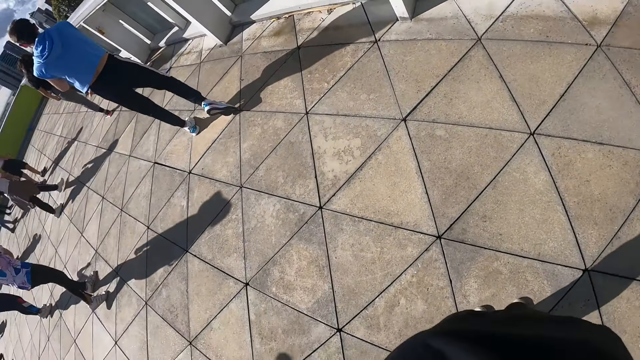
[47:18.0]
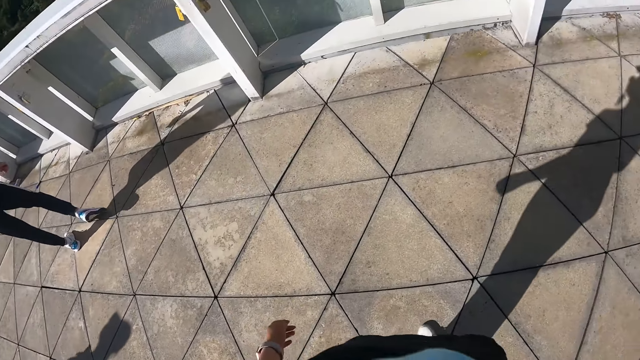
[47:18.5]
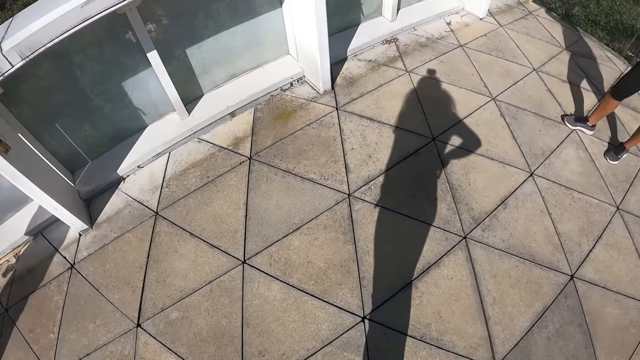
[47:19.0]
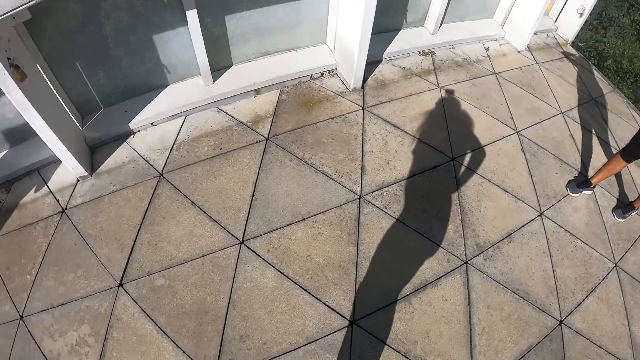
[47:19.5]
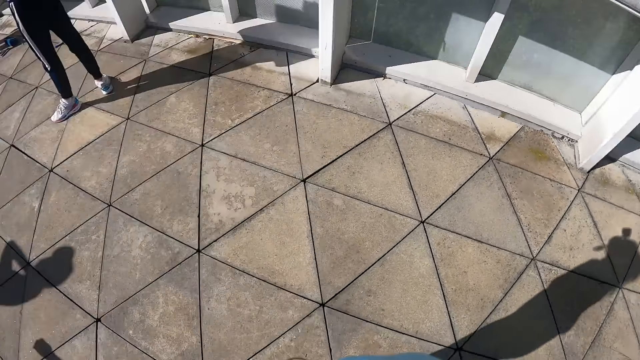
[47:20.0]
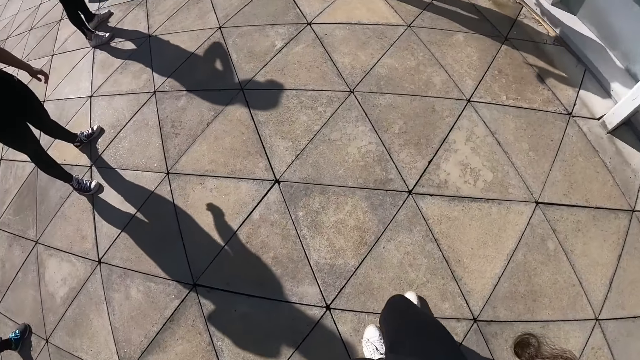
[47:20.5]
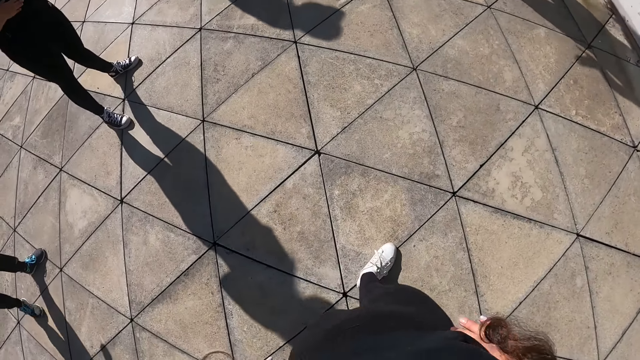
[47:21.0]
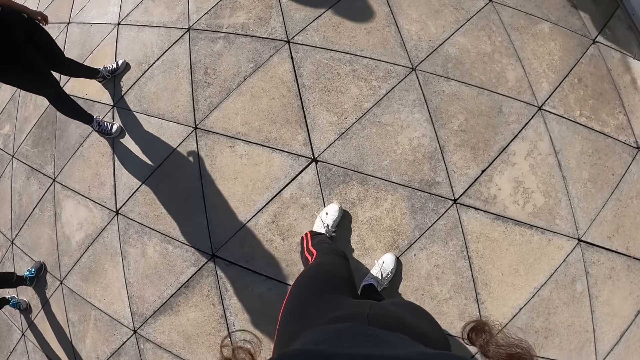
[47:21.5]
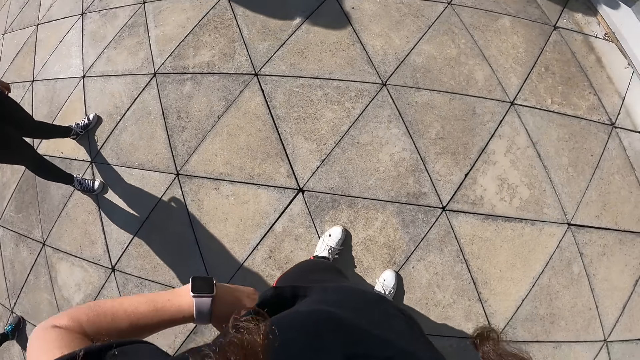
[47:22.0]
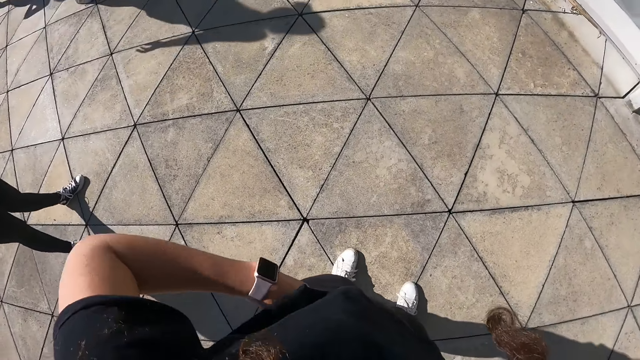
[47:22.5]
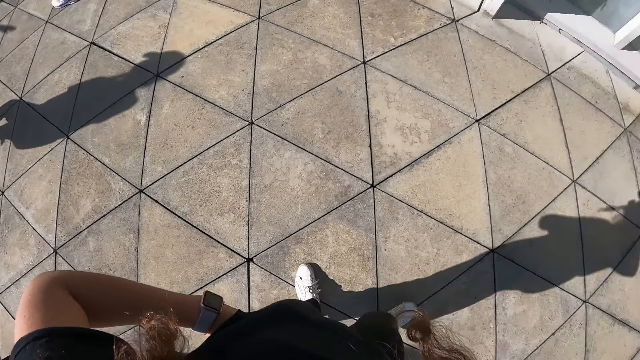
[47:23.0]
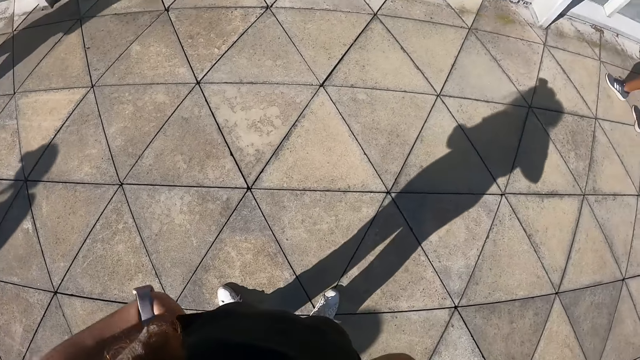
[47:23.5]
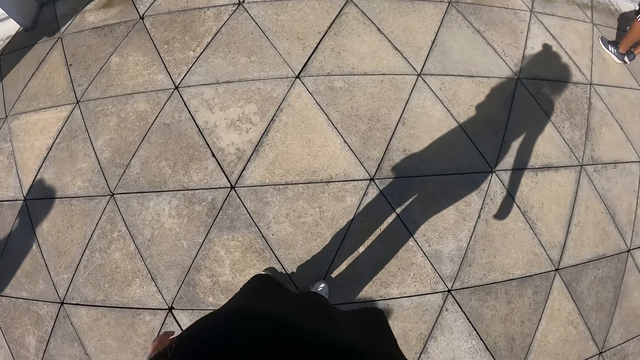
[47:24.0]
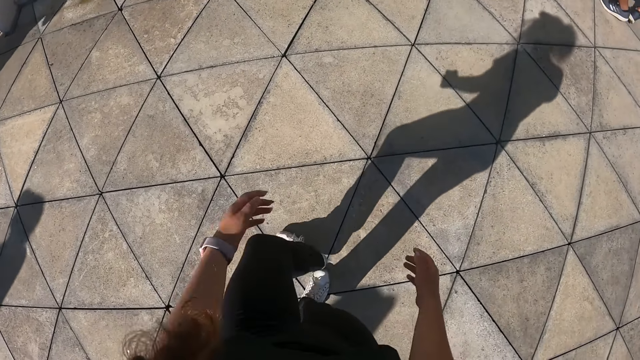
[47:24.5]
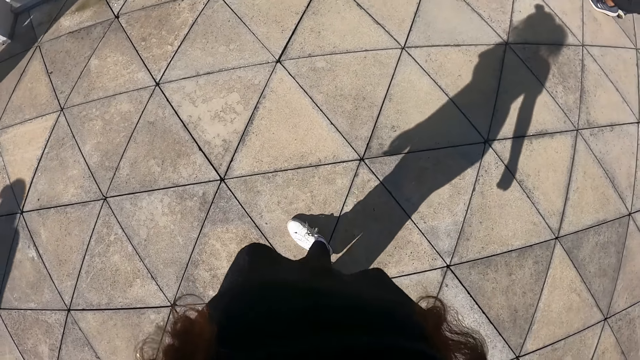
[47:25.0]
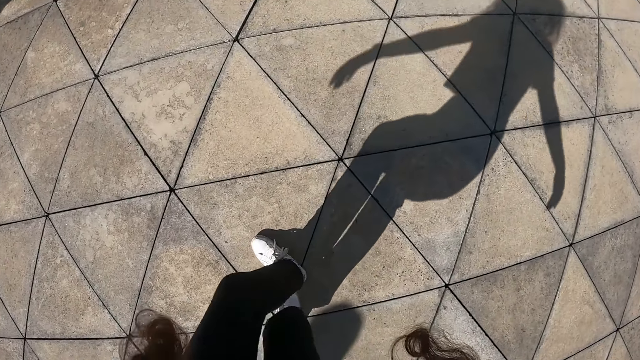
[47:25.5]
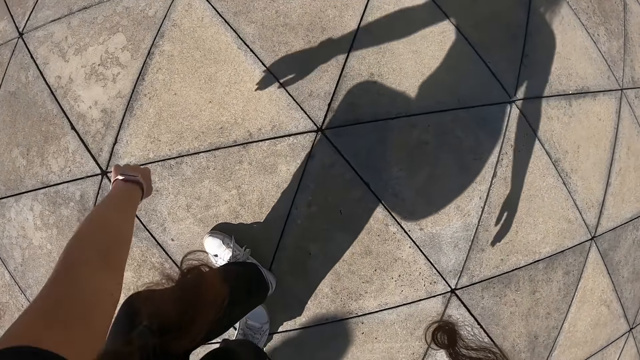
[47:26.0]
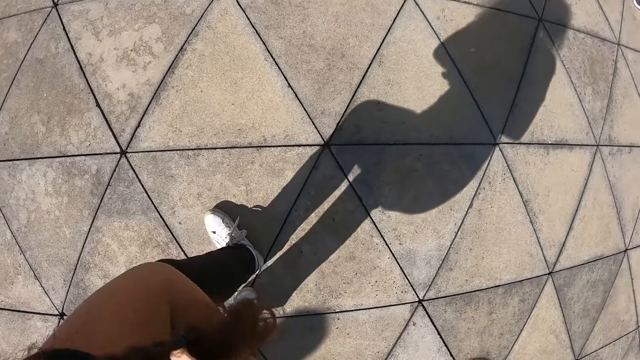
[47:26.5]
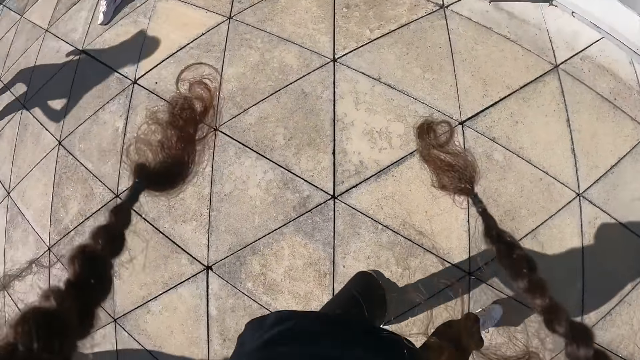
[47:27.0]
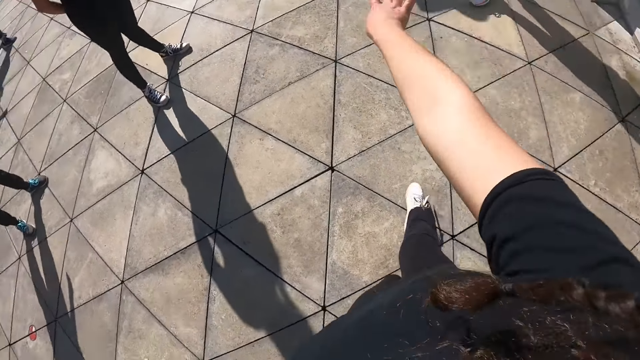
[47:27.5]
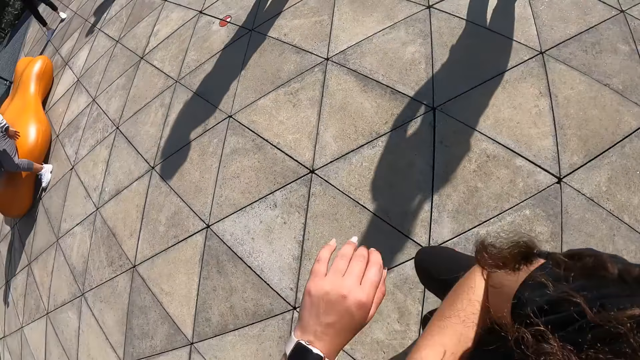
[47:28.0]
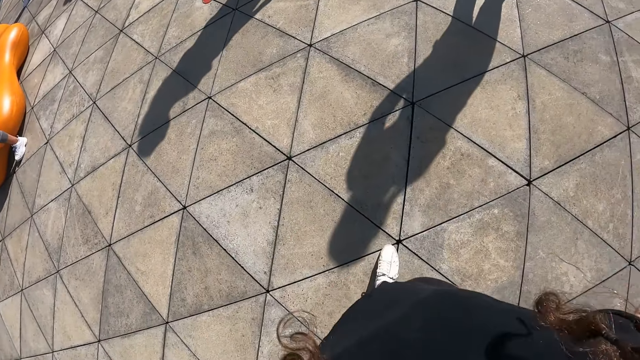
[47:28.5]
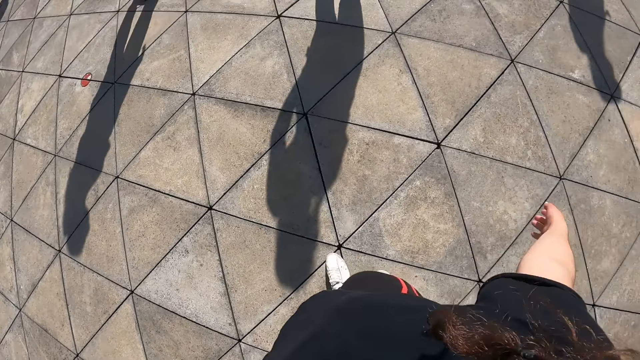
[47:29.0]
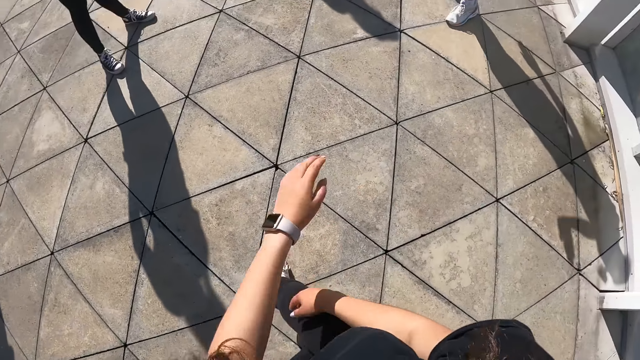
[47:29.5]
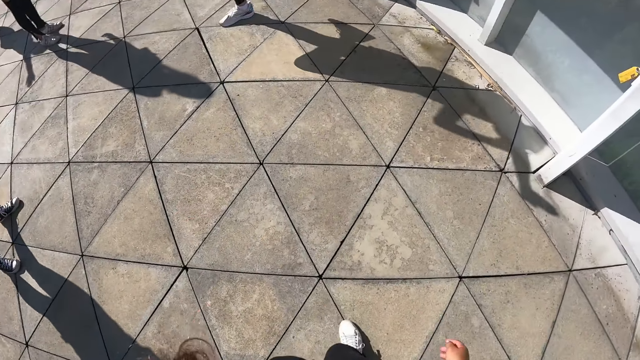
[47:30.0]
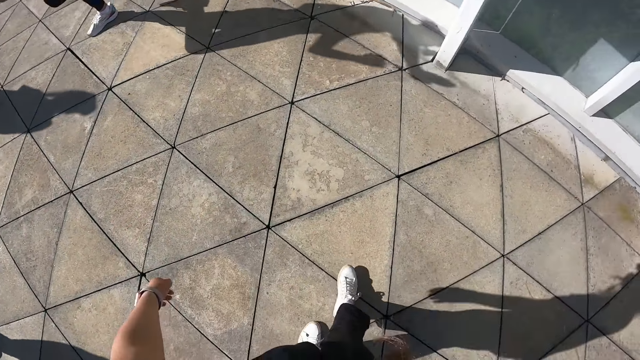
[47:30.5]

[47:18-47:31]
The camera wearer holds her waist. She places her left hand on her waist. She takes out her left hand from her waist. She lowers her hands. She dances with the group of people.

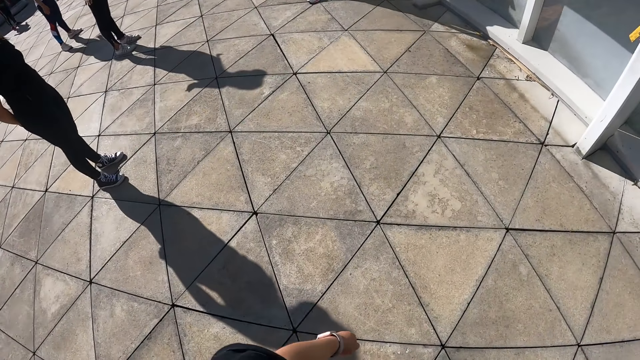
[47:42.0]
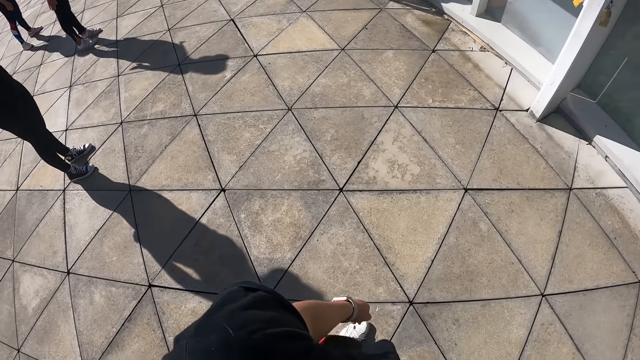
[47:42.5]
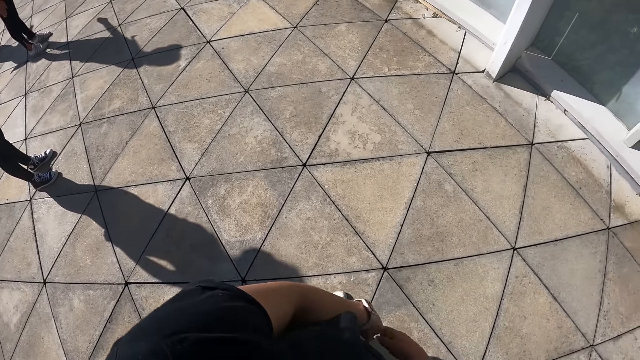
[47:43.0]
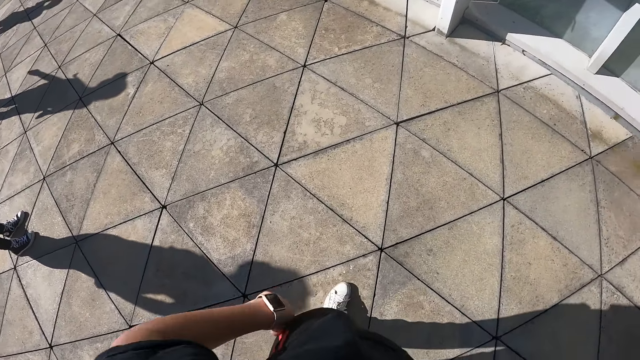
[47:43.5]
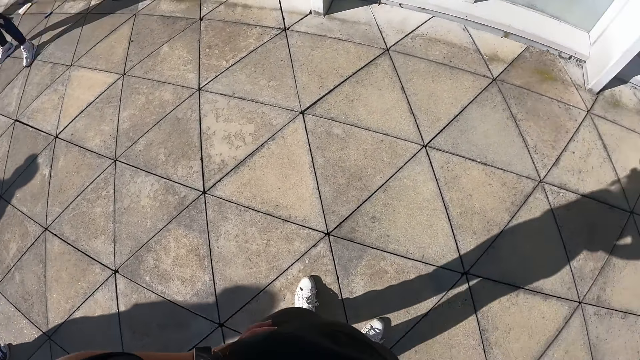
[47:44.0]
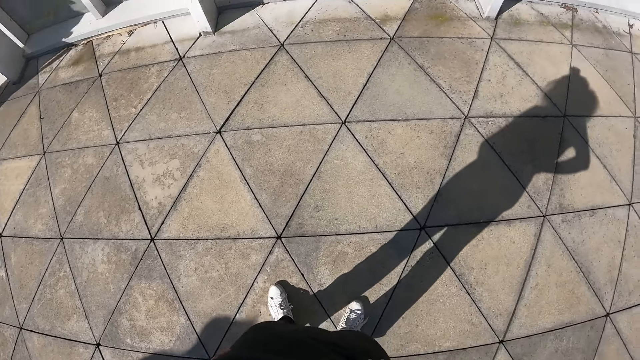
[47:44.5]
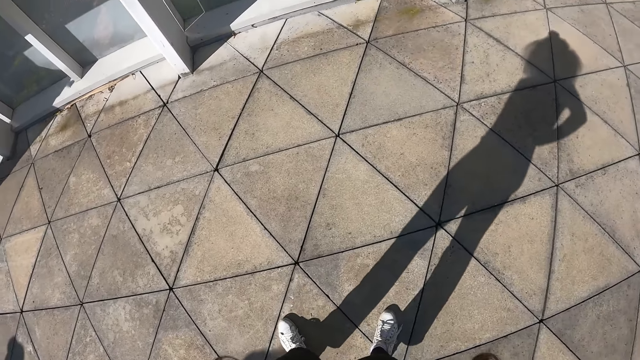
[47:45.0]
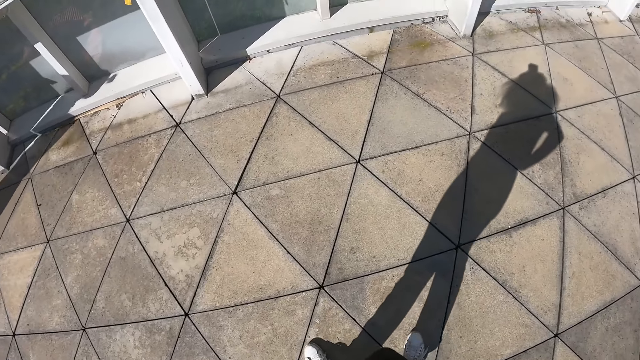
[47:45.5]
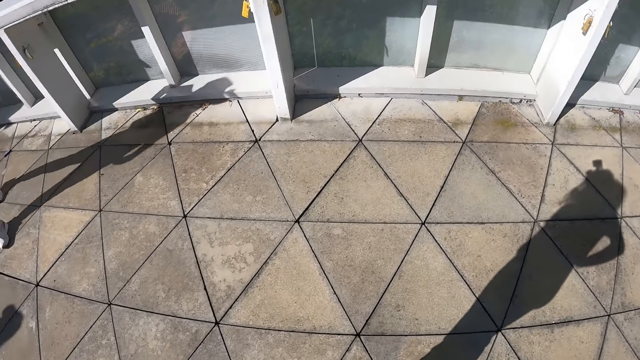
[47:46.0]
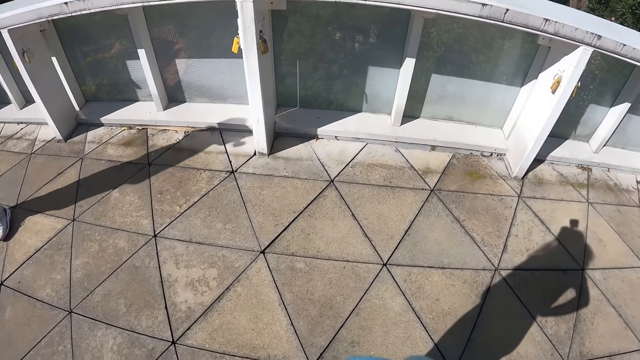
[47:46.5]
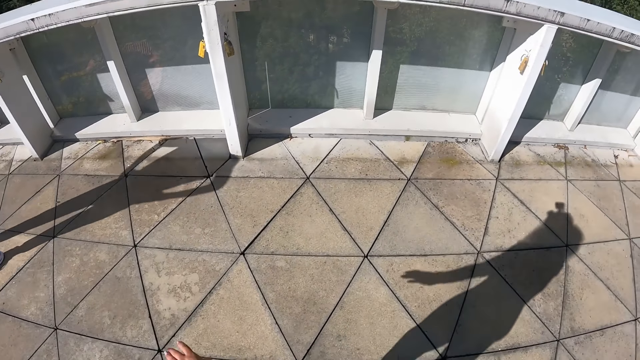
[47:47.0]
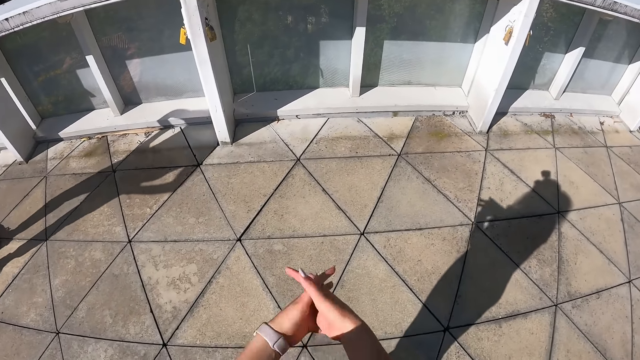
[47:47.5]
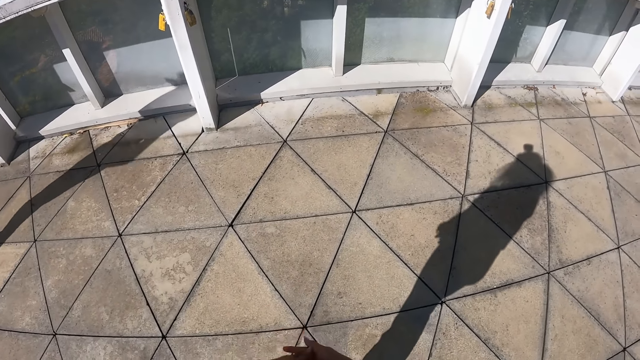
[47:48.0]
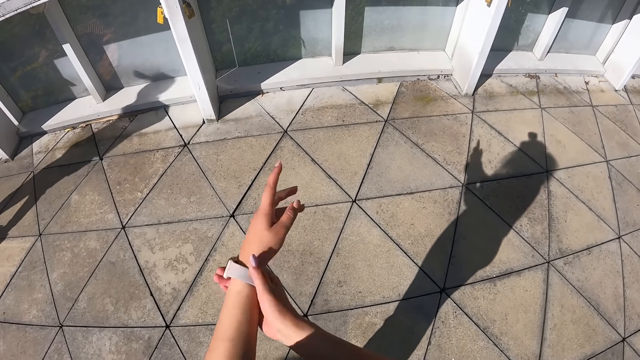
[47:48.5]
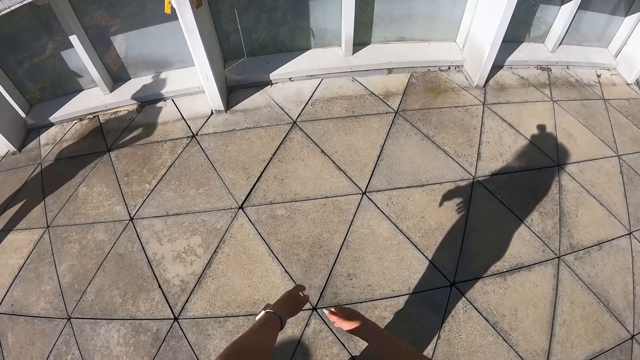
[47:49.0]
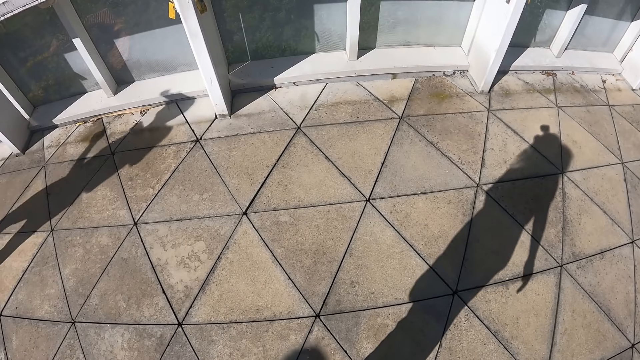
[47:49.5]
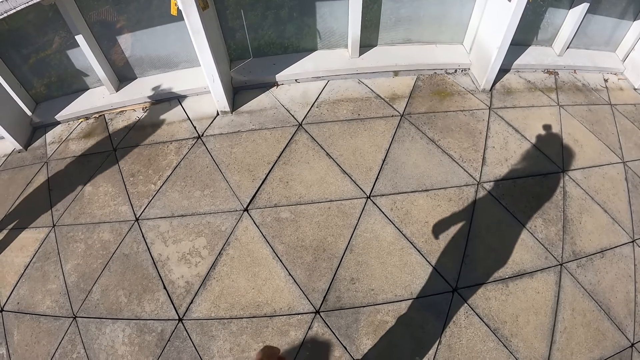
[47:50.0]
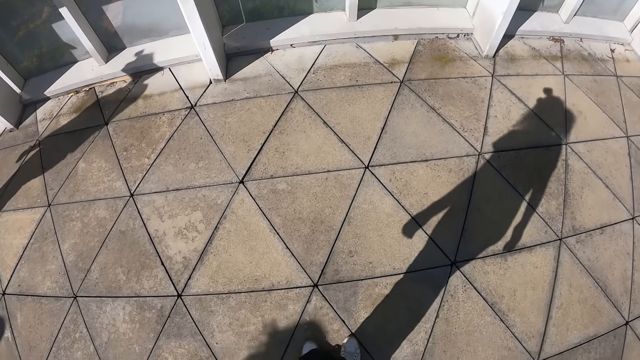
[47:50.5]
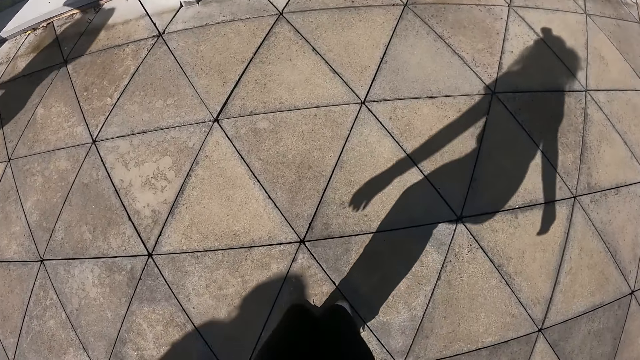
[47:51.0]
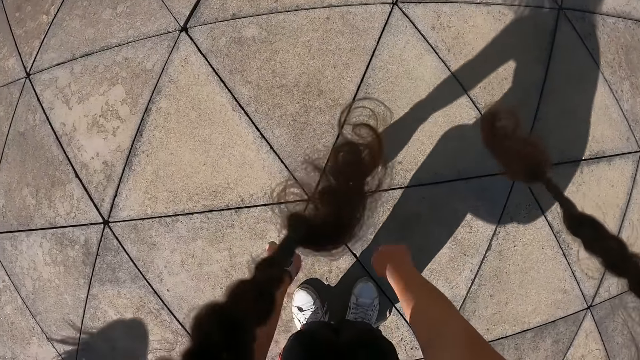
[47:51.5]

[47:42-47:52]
The camera wearer holds her waist. She lowers her hands. She adjusts a wristwatch on her left hand with her right hand.
